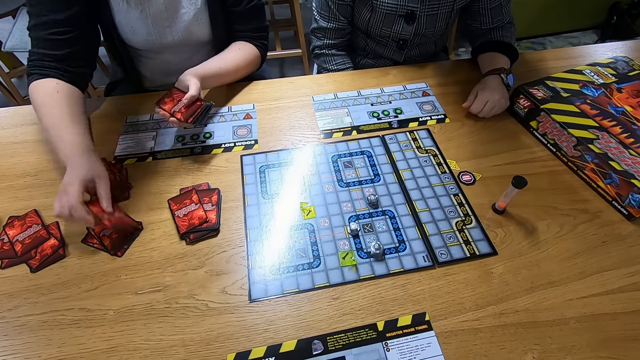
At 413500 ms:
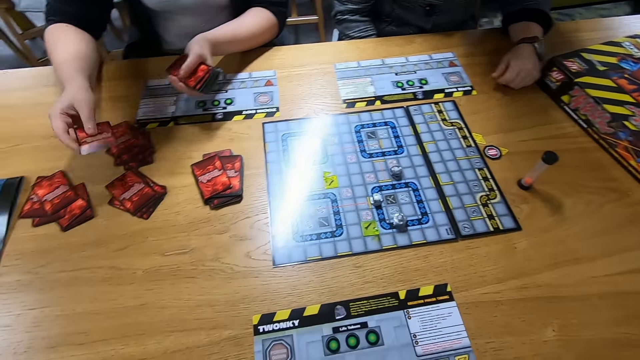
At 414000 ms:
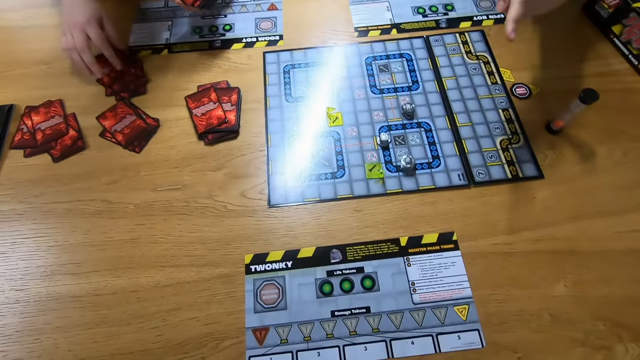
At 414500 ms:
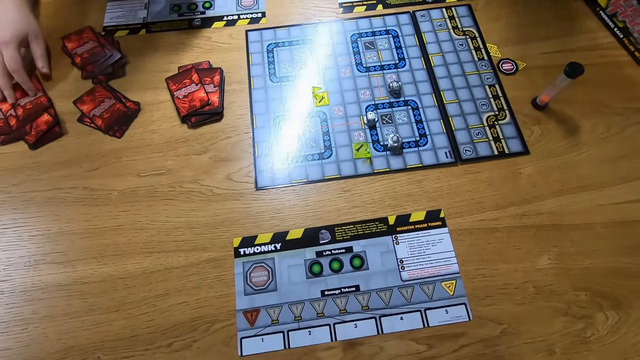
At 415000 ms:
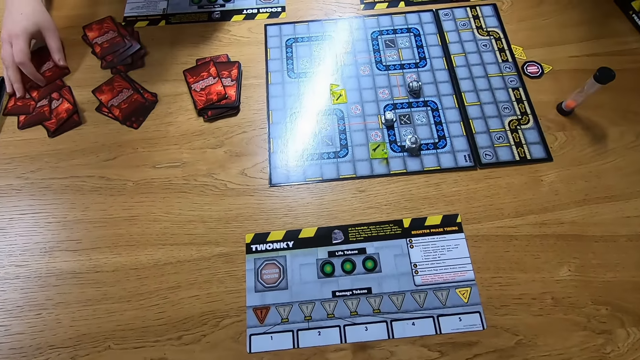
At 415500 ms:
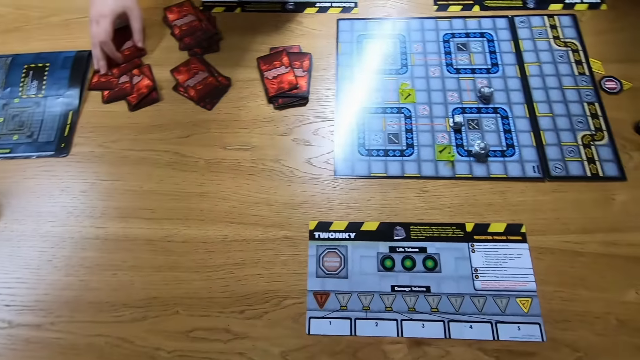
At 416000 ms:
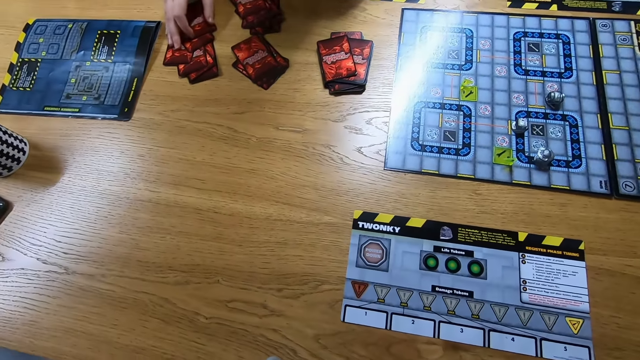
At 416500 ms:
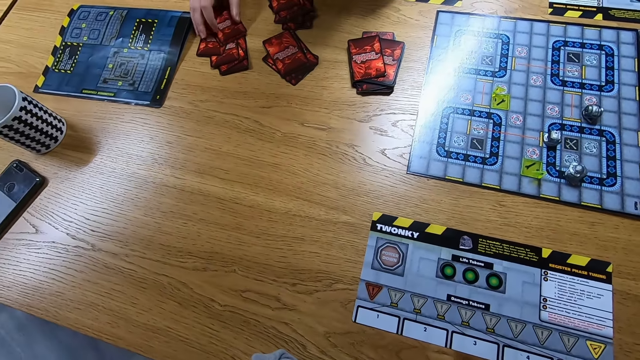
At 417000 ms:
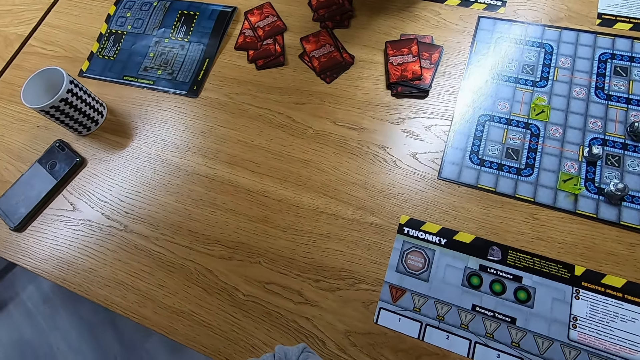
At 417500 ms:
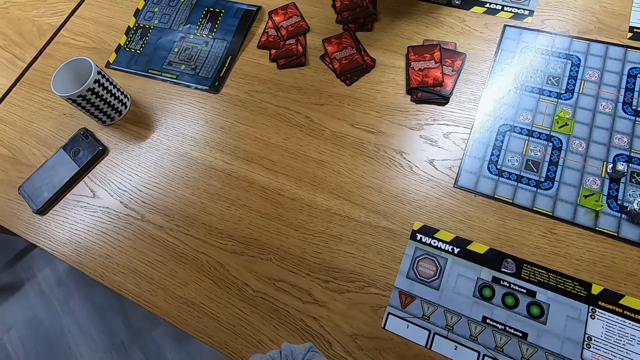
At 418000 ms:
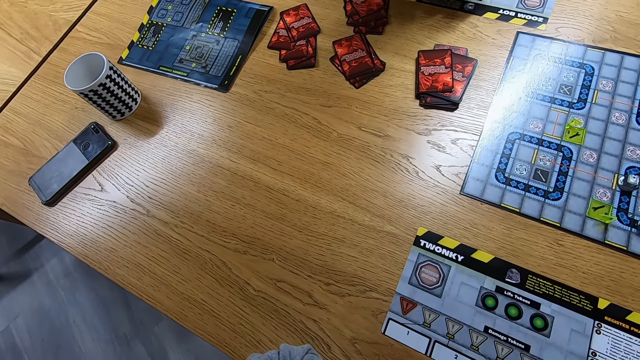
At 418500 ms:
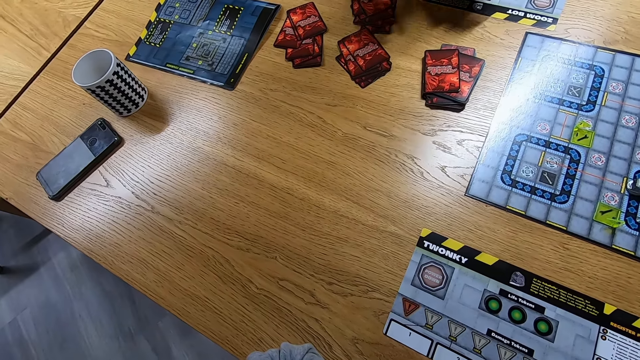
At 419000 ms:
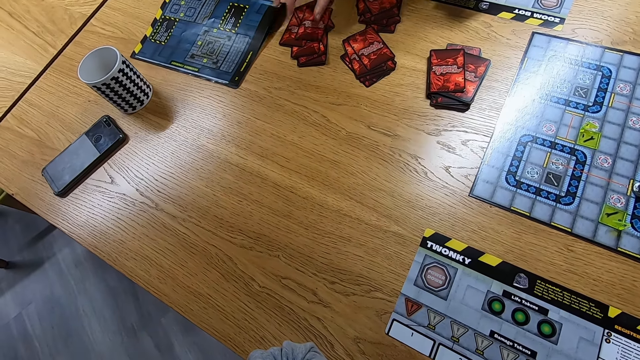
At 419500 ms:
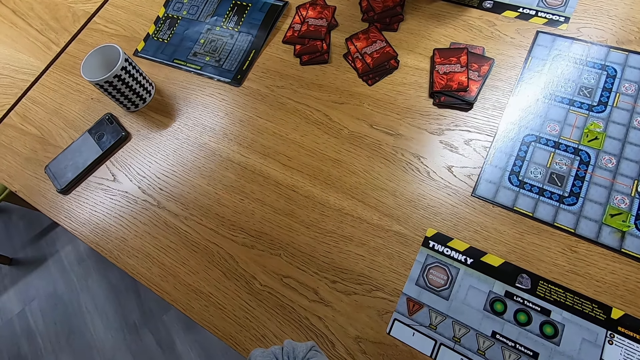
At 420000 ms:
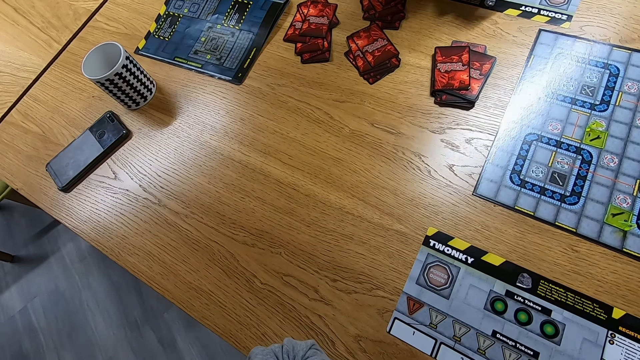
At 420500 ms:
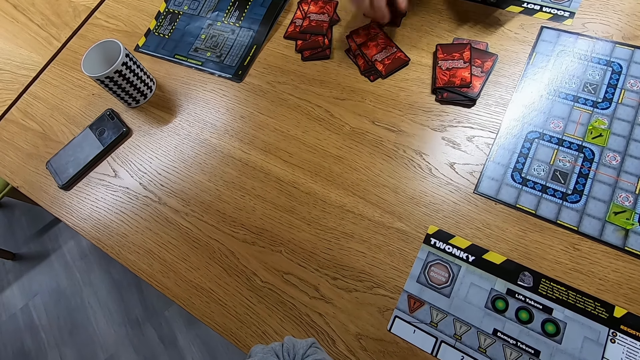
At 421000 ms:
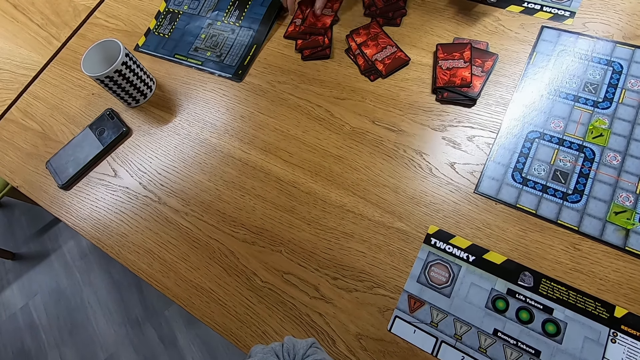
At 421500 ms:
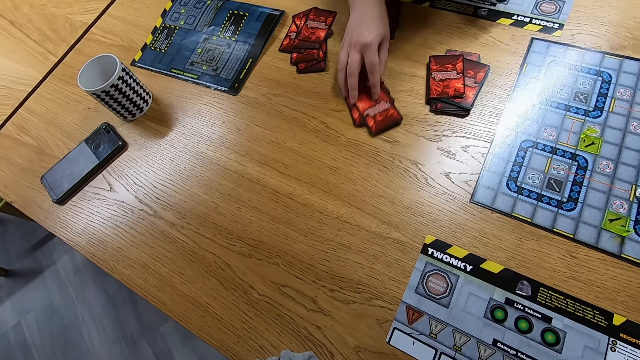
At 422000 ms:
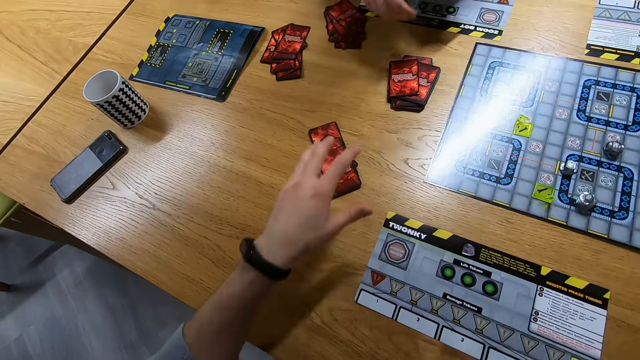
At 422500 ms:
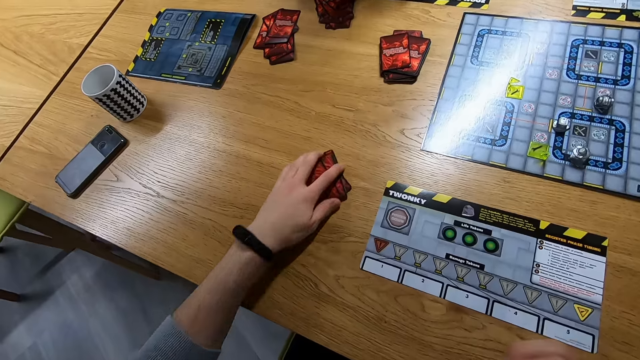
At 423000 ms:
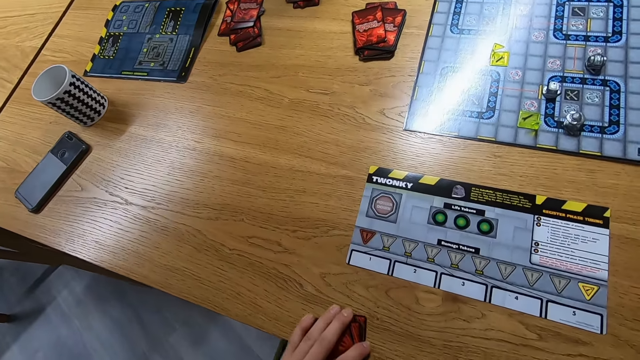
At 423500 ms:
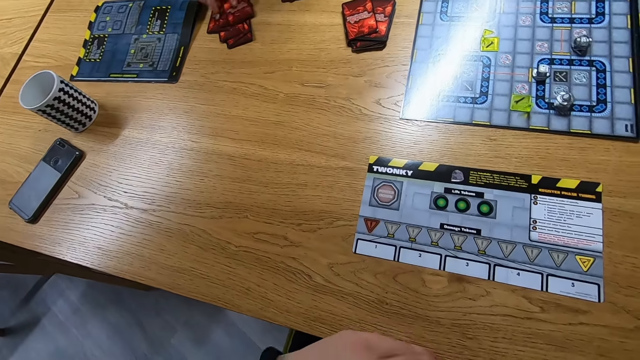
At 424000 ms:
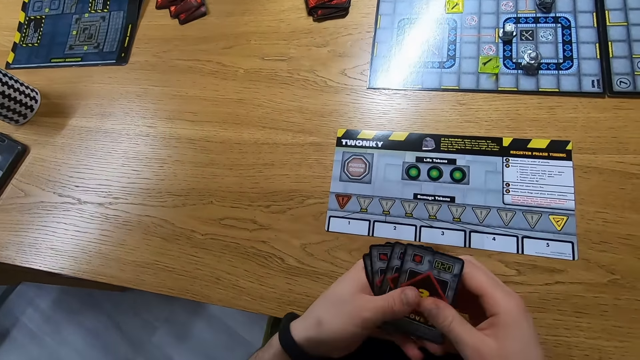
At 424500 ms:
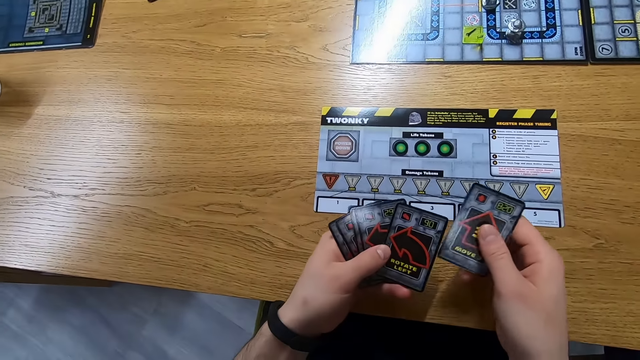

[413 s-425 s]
The camera wearer picks the cards from the table.

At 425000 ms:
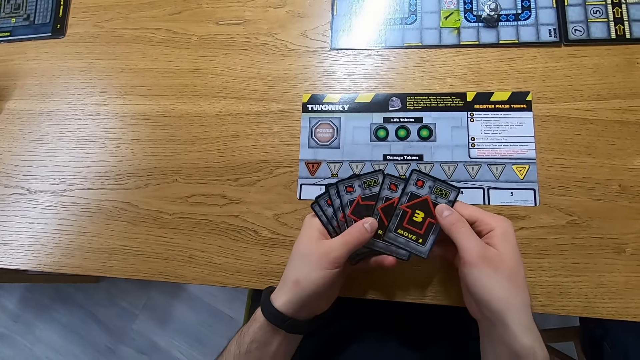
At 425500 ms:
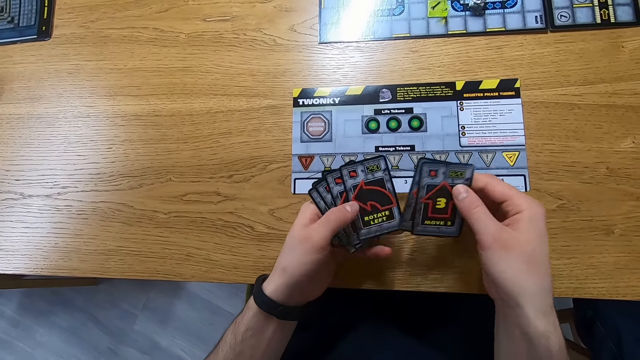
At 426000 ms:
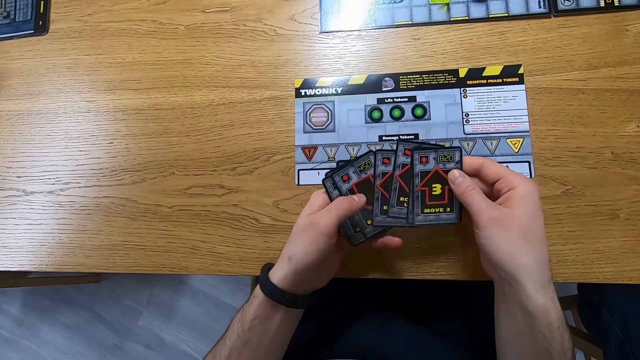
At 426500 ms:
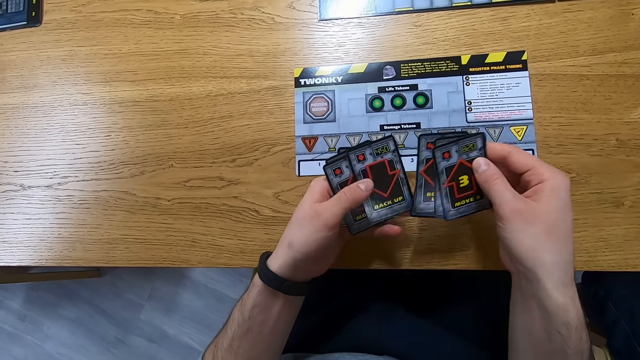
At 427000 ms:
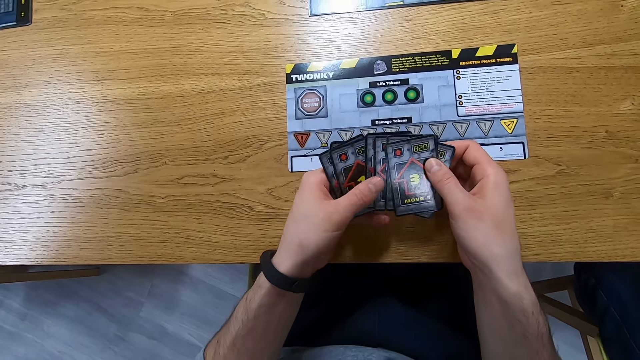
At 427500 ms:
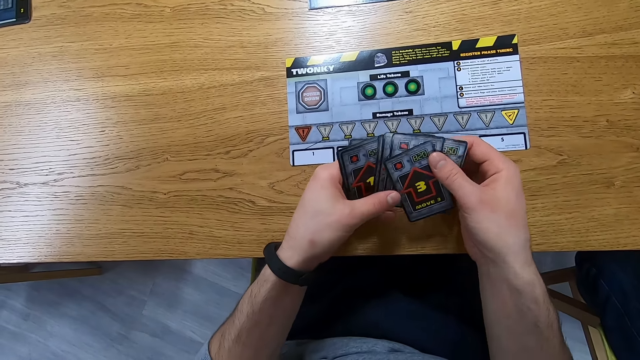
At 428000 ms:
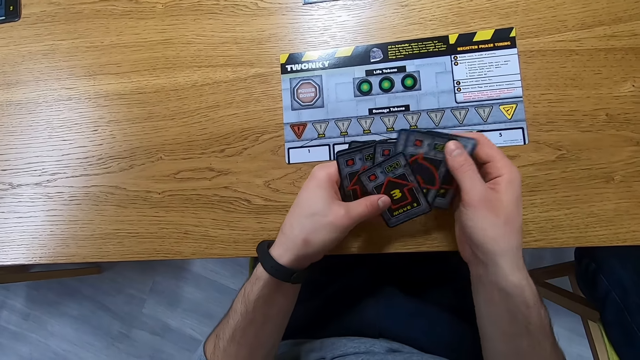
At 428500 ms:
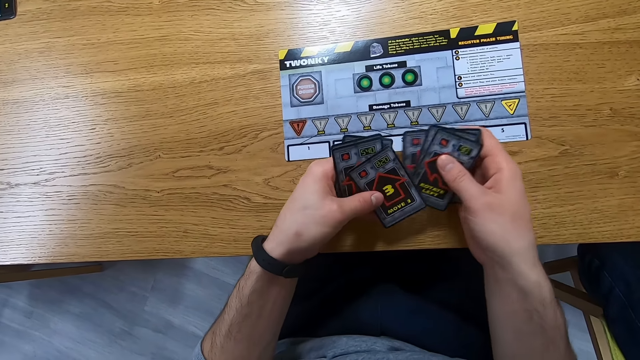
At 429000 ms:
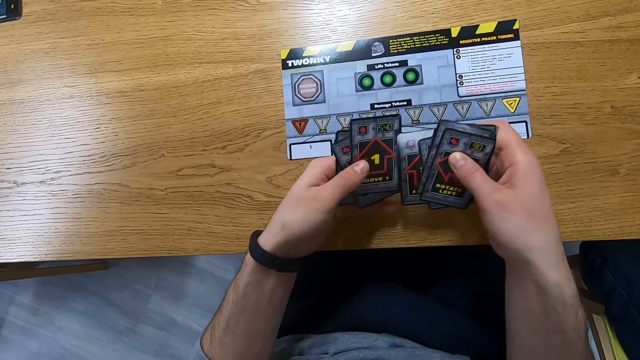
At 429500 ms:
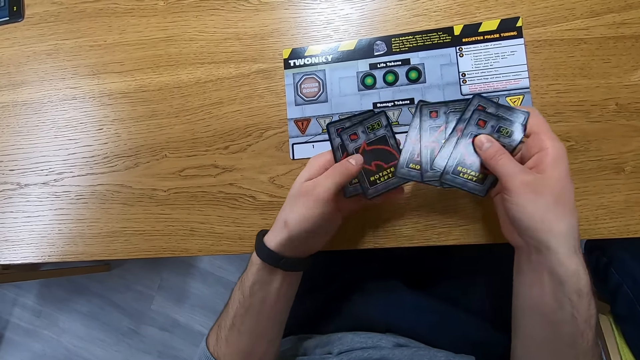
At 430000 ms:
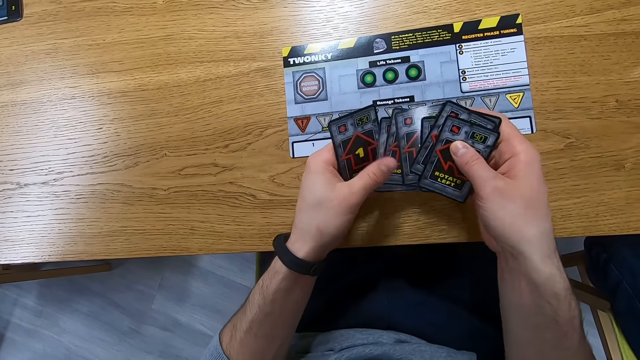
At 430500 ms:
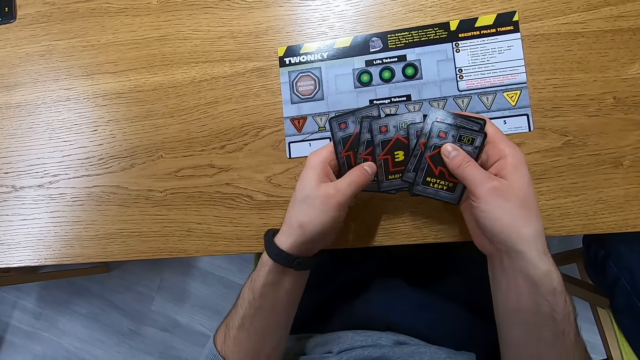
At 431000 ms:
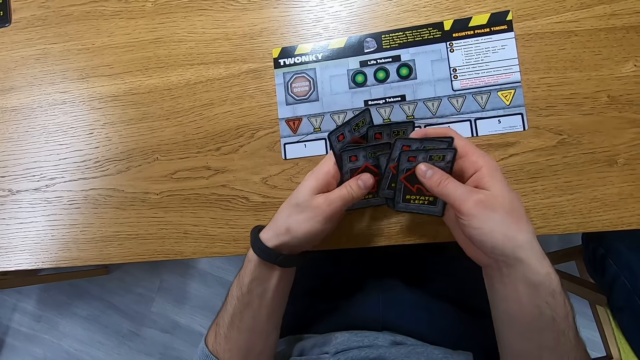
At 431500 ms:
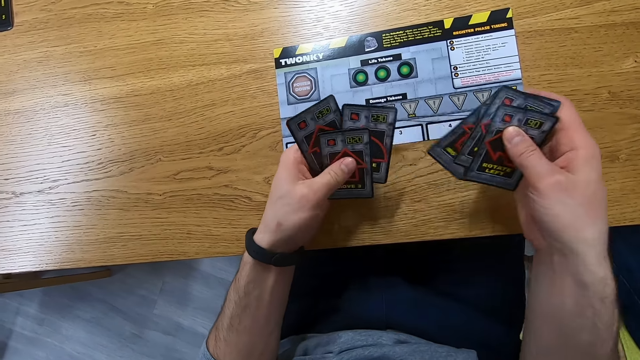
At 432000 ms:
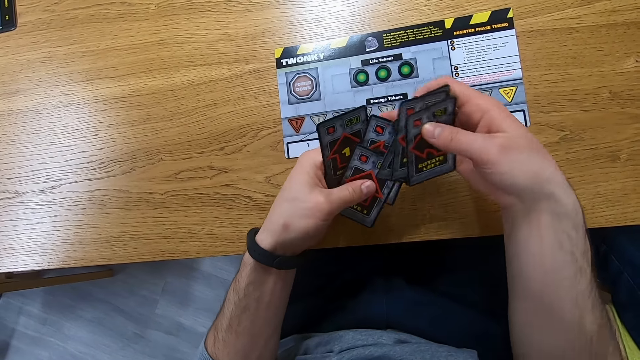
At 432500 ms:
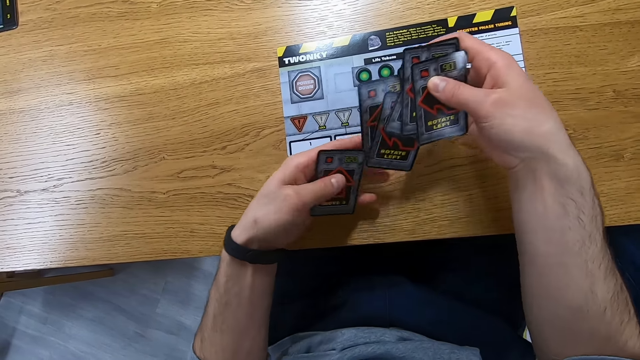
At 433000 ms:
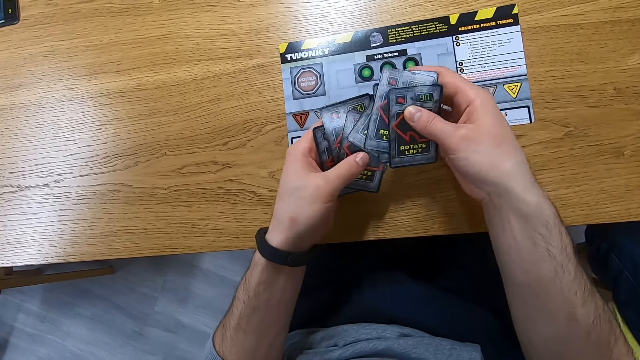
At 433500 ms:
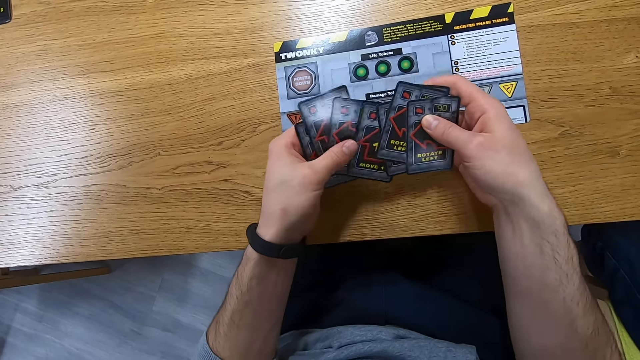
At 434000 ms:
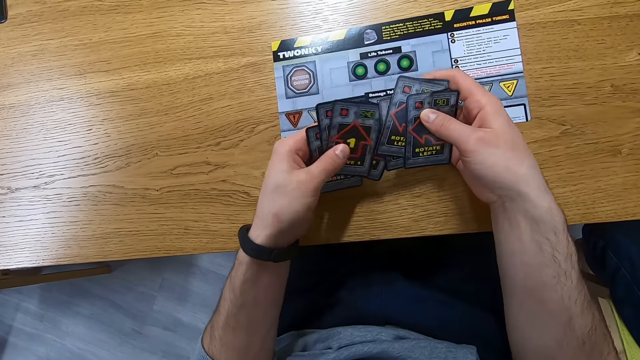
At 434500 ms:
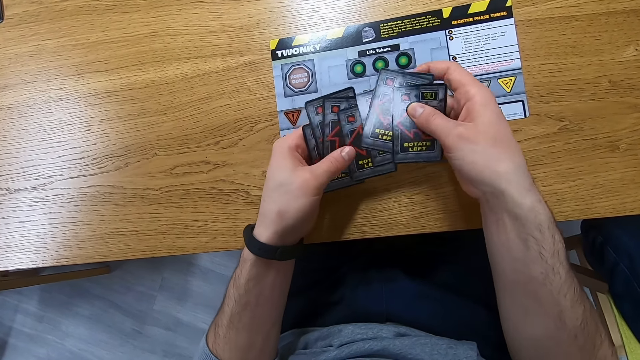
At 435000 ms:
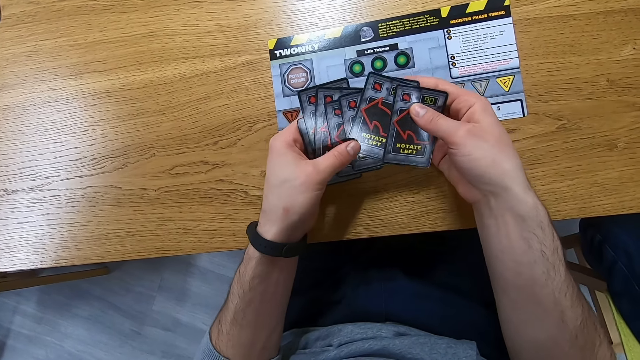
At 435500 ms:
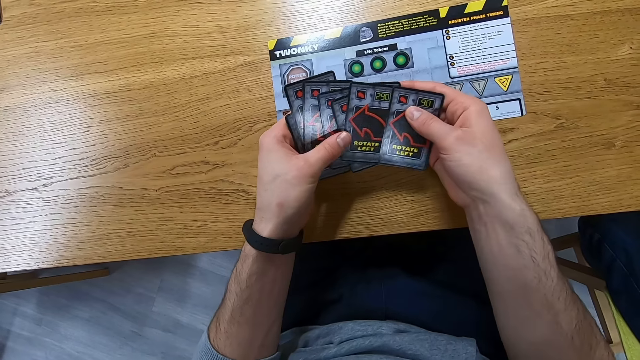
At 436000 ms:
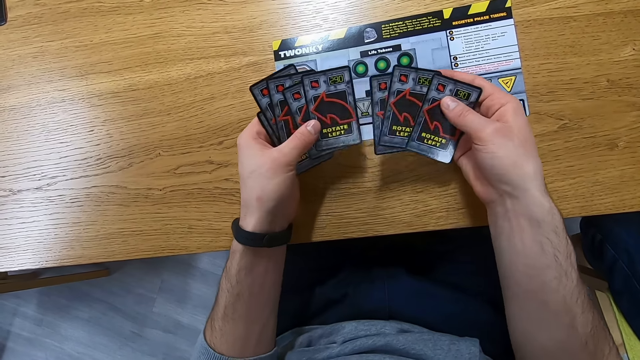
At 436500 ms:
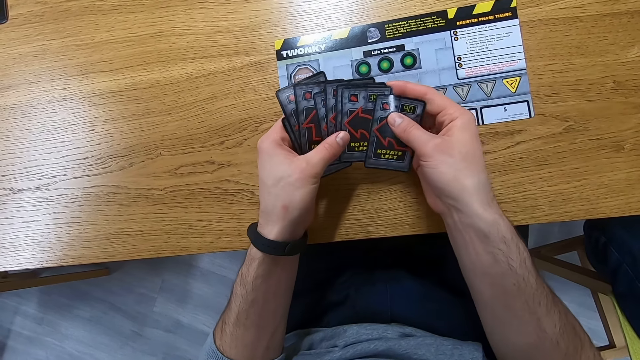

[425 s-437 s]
The camera wearer reshuffles the cards.
